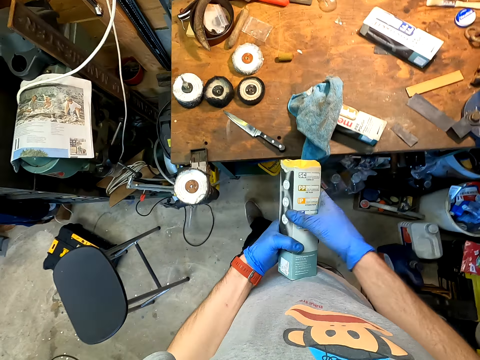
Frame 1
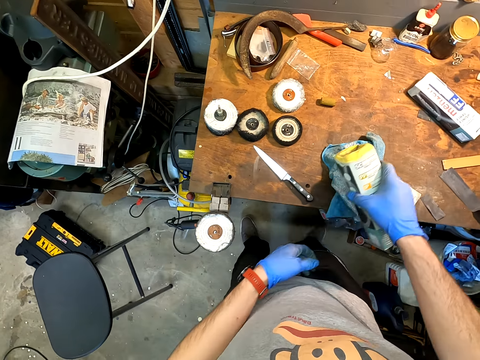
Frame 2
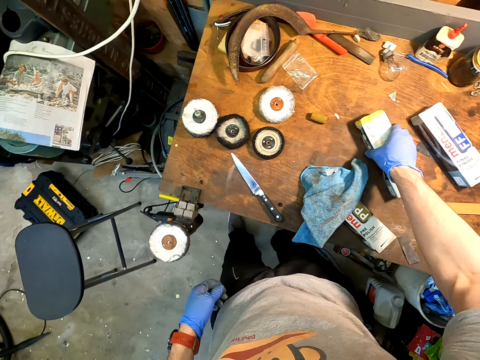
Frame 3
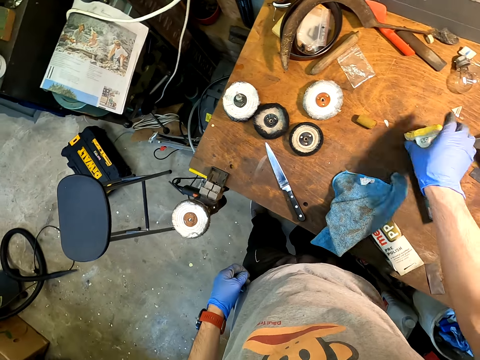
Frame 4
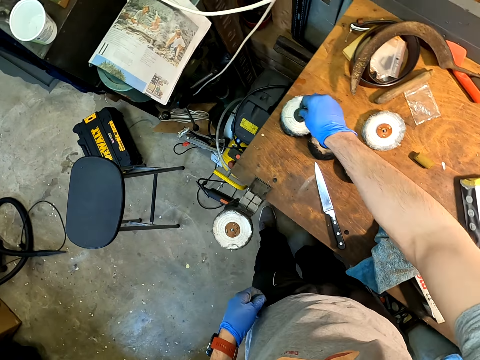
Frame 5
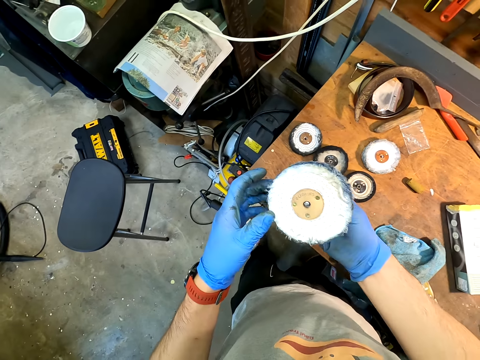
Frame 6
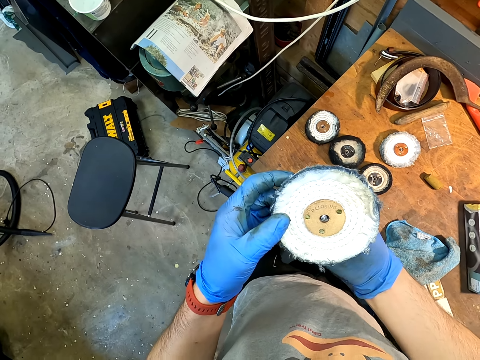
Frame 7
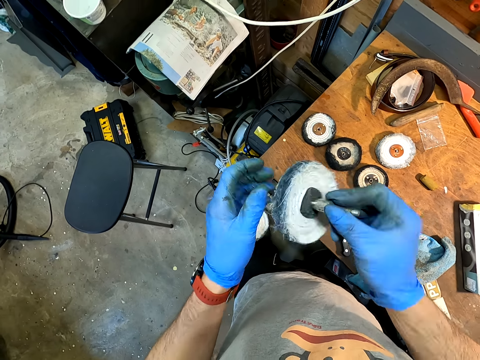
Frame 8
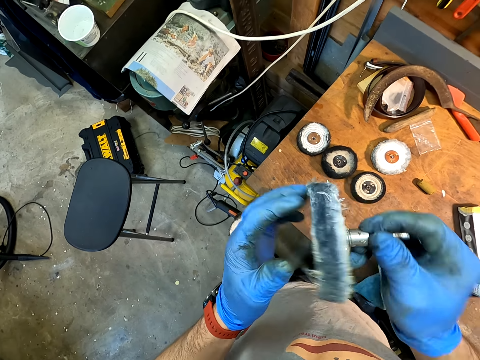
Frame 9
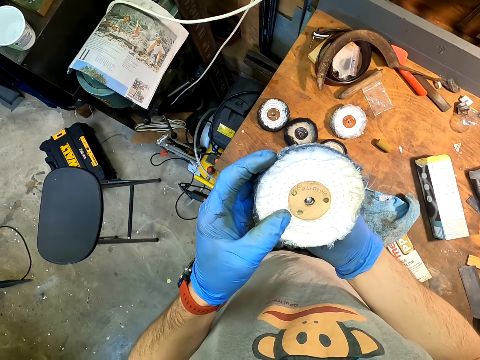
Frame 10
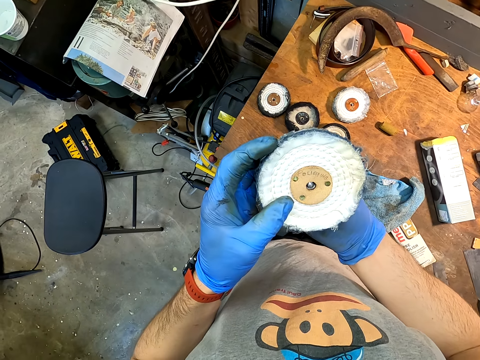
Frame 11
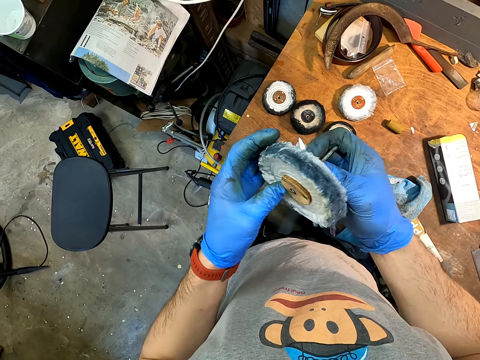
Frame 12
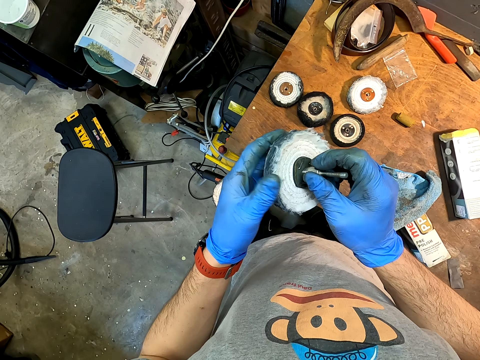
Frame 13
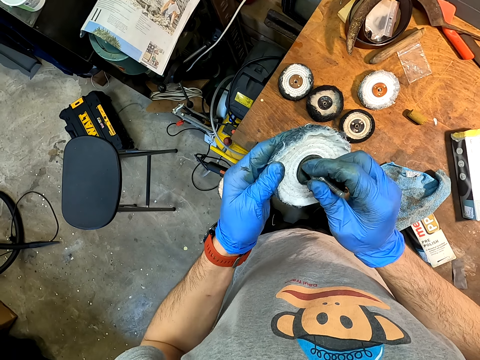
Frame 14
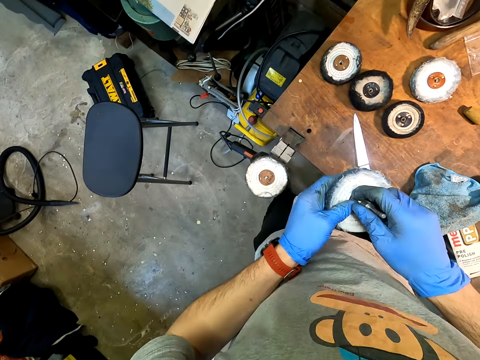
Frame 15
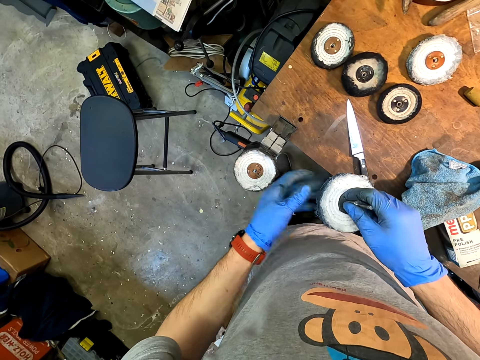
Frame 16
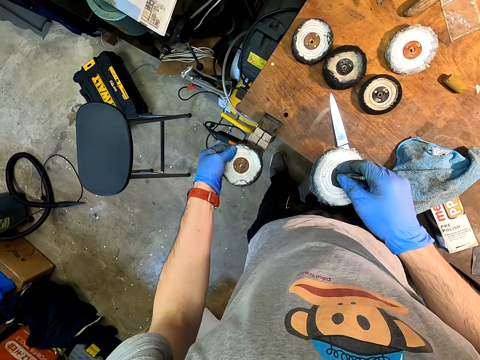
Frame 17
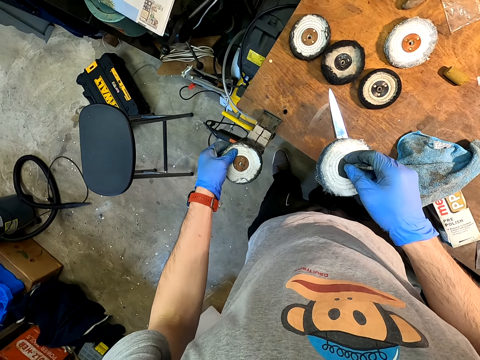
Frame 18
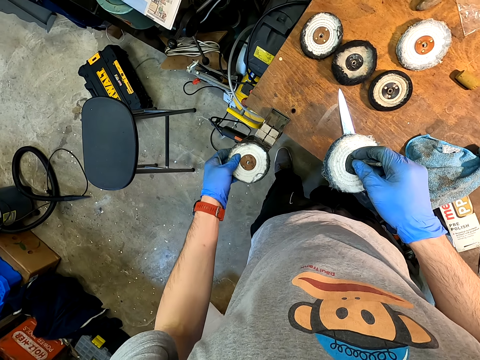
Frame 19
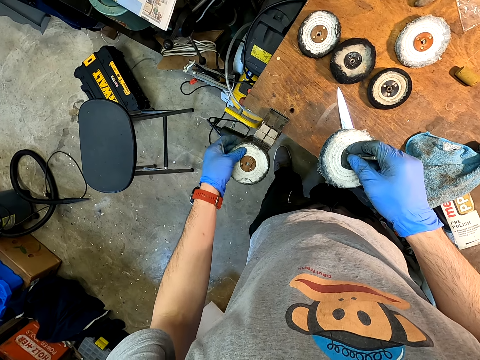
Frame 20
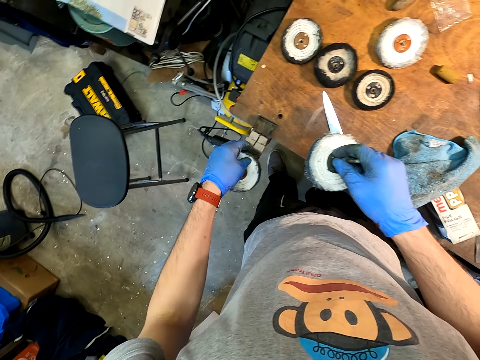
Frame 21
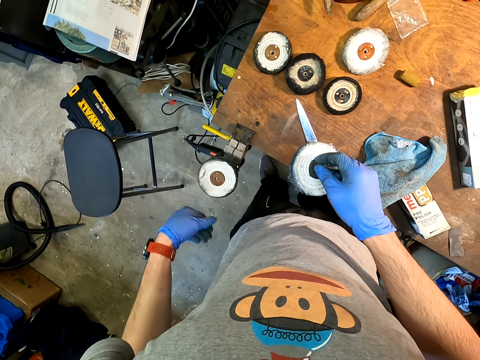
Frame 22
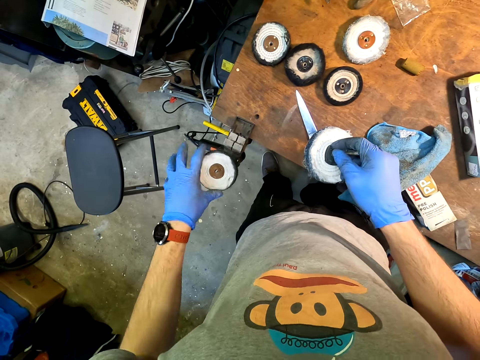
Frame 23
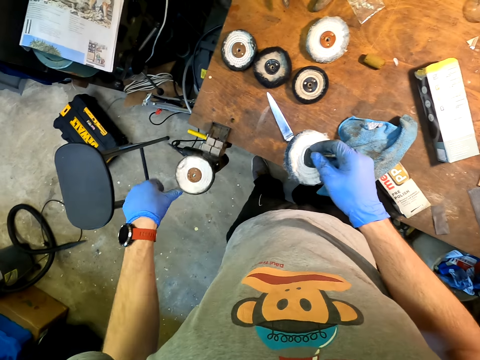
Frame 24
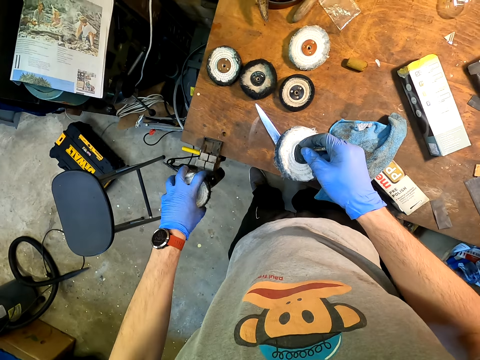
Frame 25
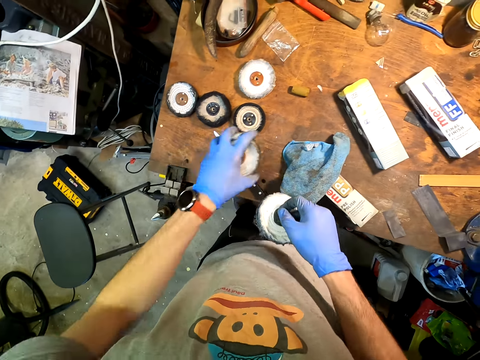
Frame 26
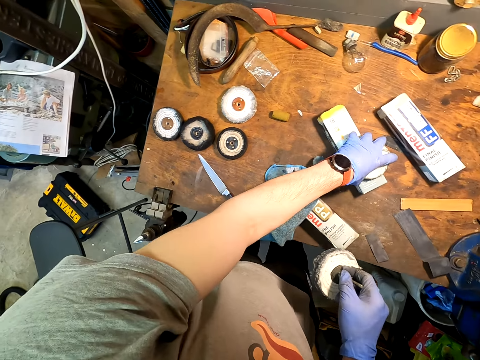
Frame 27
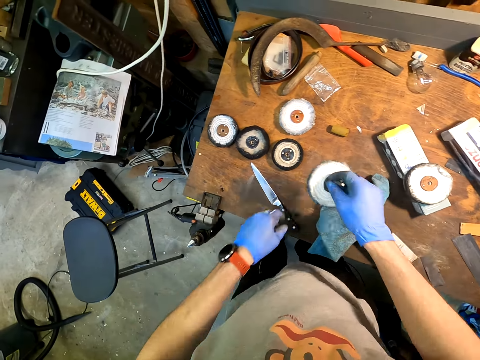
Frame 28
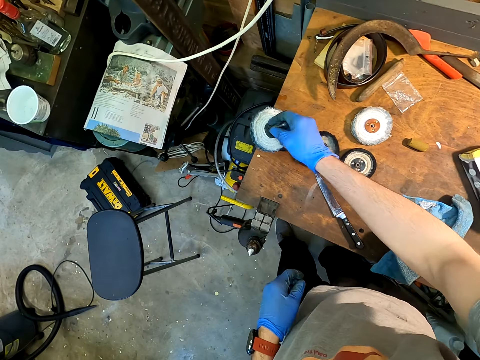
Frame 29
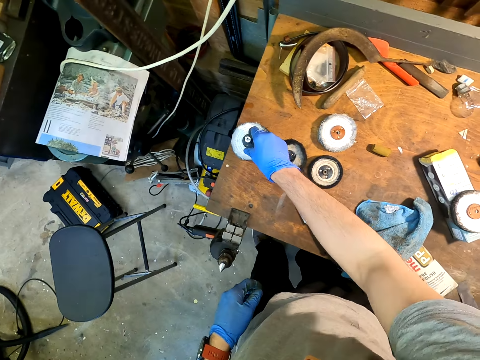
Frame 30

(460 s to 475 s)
The camera wearer picks up another knife sharpening pad. They remove the knife sharpener pad.

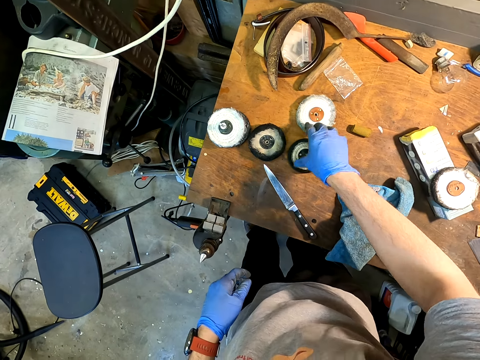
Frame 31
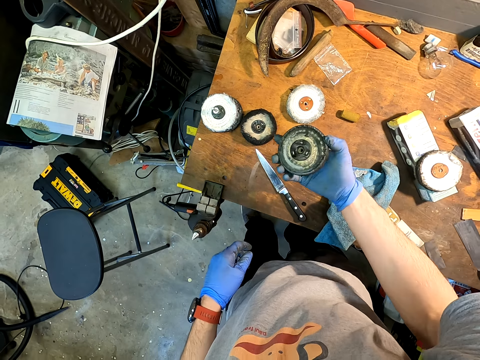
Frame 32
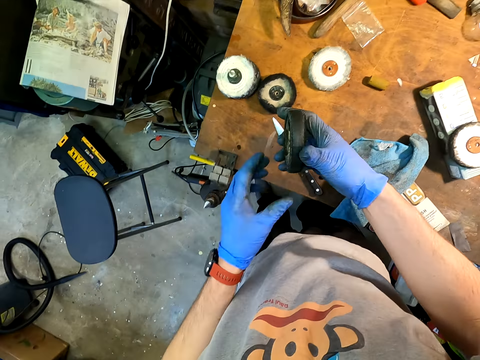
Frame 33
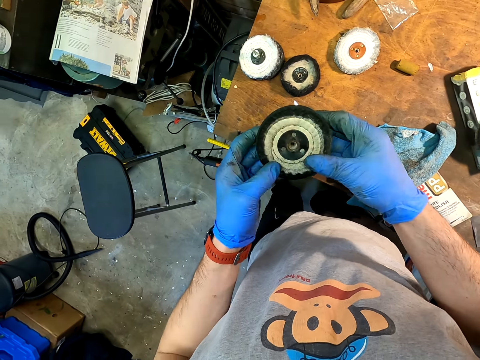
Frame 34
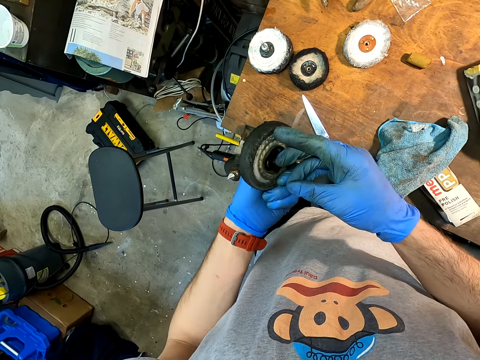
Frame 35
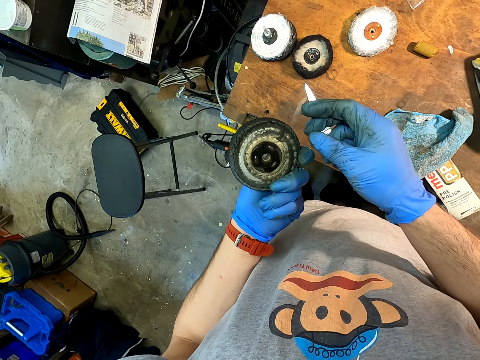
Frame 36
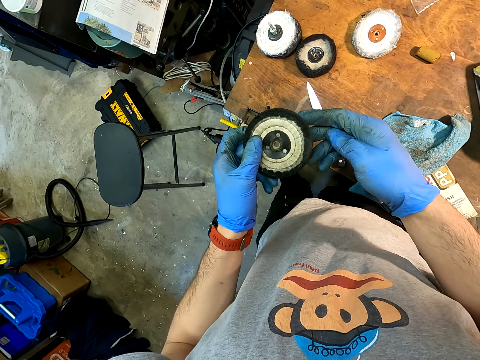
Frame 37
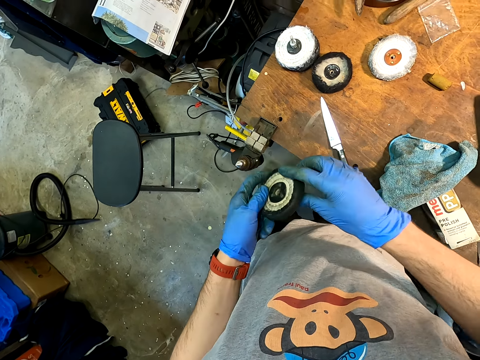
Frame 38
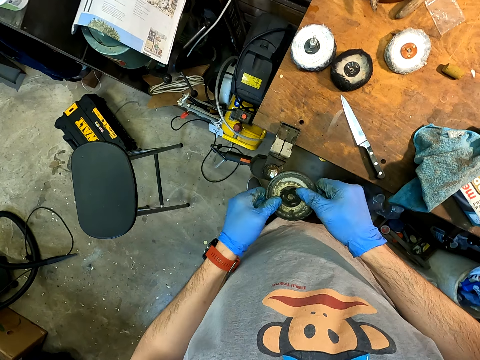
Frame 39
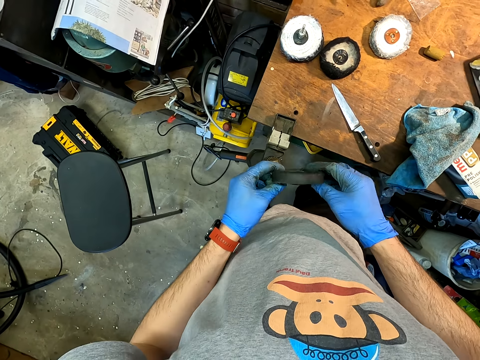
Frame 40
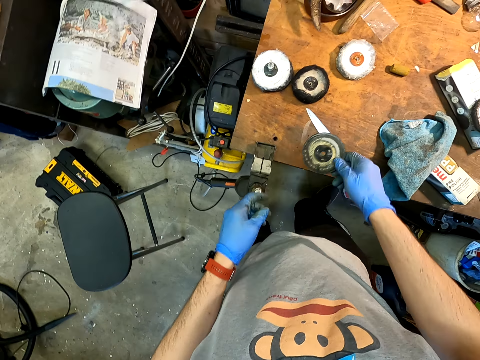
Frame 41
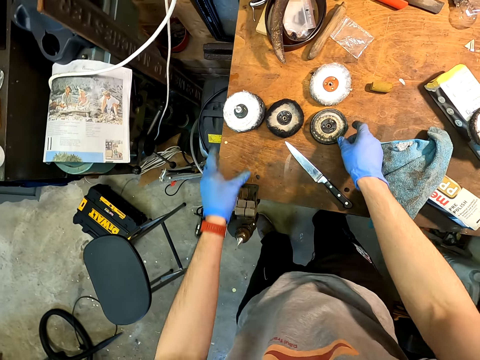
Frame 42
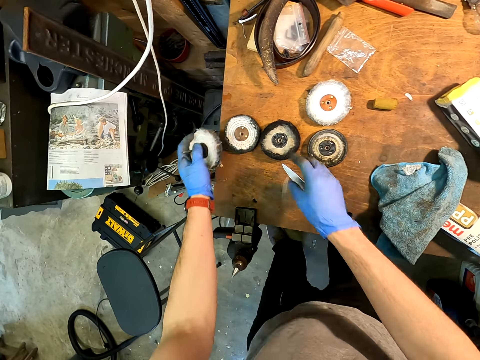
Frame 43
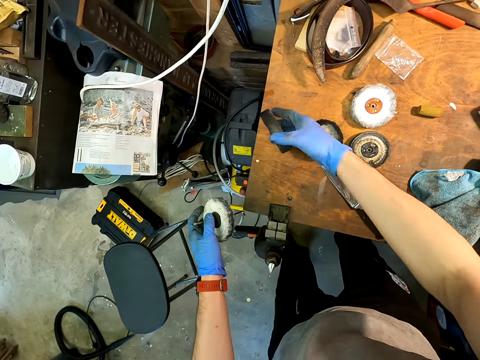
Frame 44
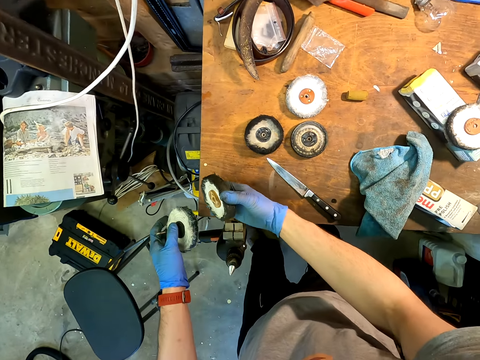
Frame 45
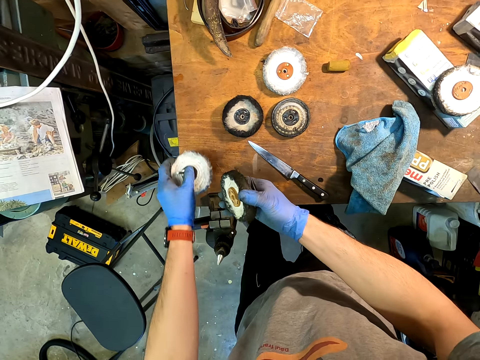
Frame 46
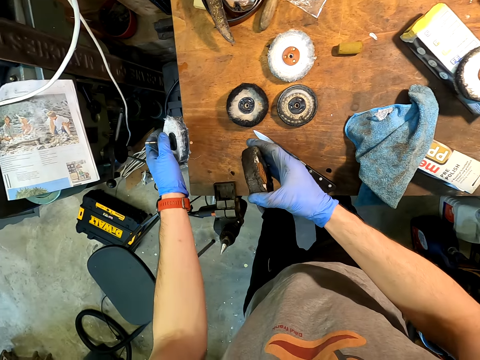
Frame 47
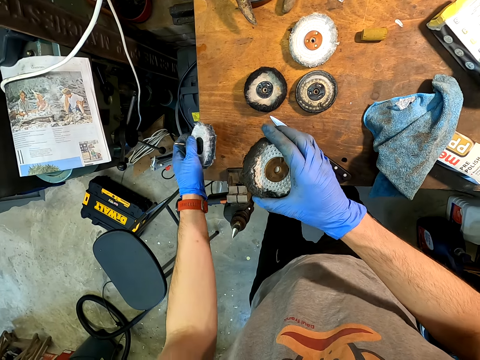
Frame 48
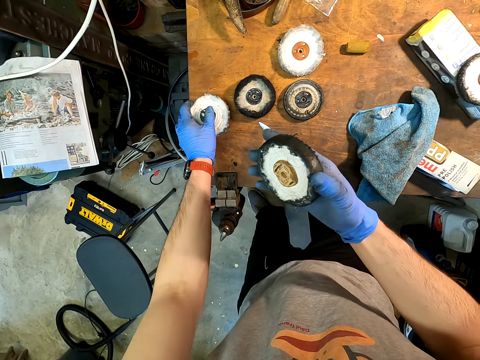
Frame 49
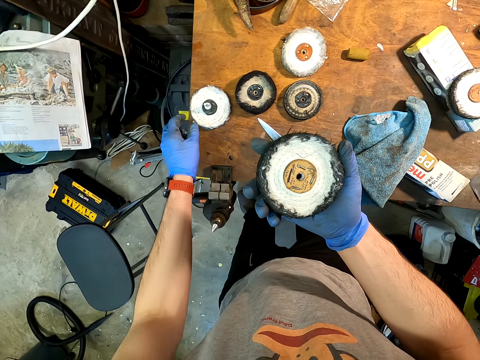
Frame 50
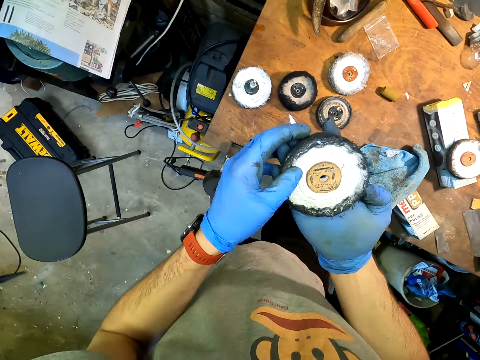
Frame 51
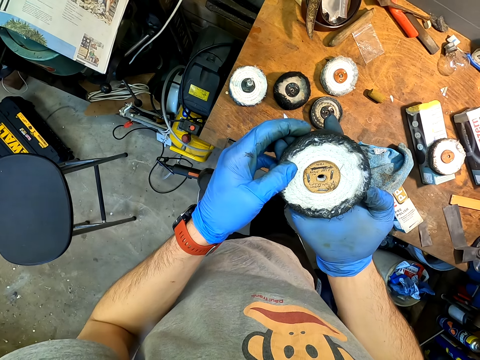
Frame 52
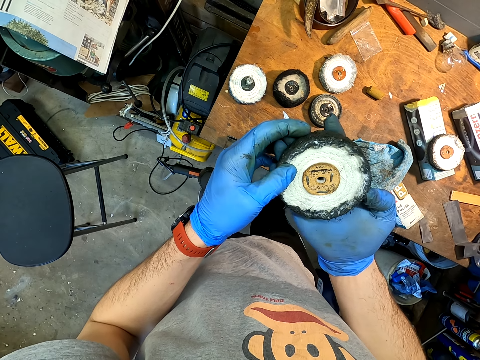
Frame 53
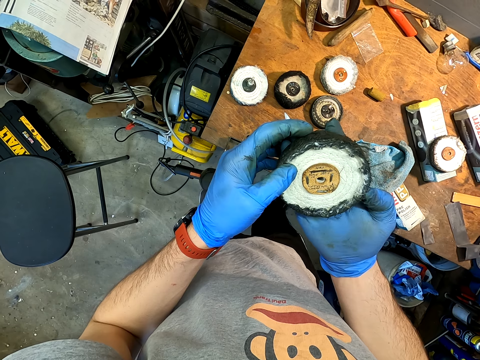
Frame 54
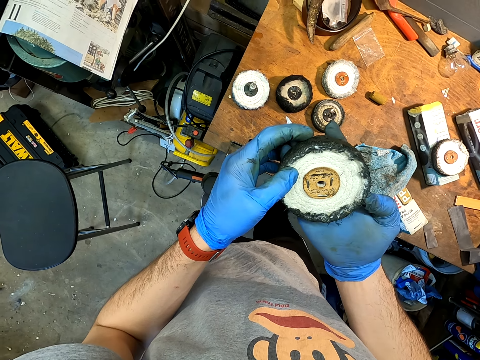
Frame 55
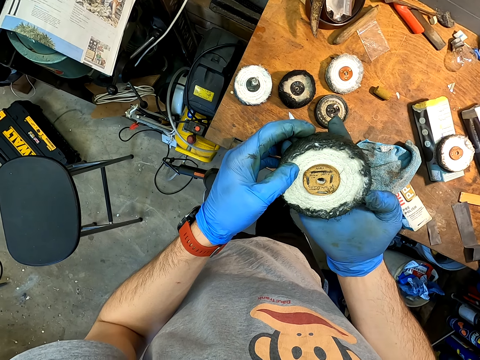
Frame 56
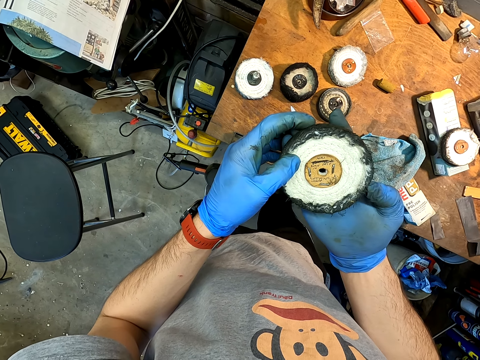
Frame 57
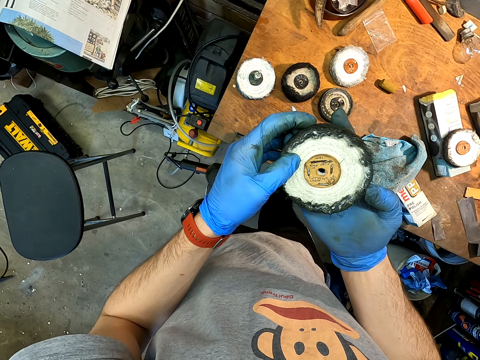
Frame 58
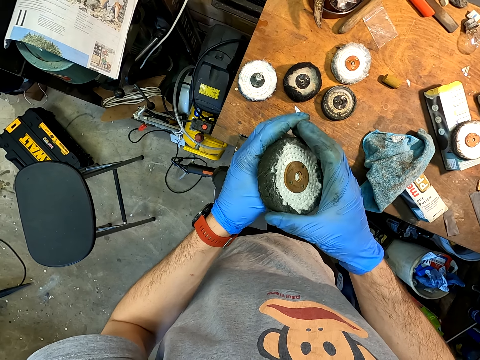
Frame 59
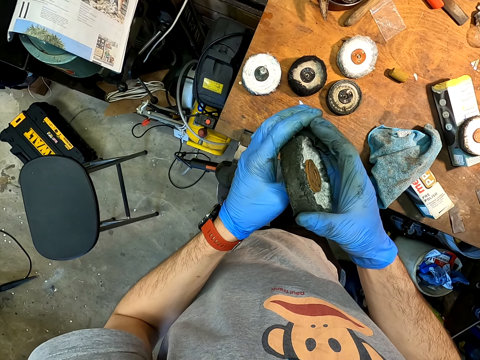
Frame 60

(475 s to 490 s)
The camera wearer picks up another knife sharpening pad. They look at the knife sharpening pad. They pick up another knife sharpening pad. They look at the knife sharpening pad.
